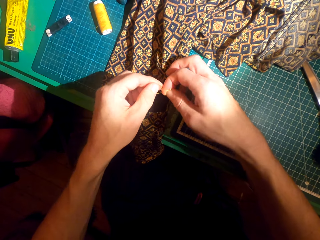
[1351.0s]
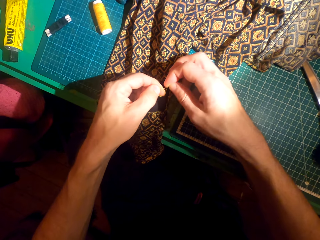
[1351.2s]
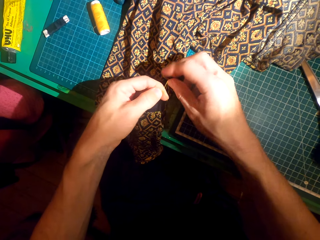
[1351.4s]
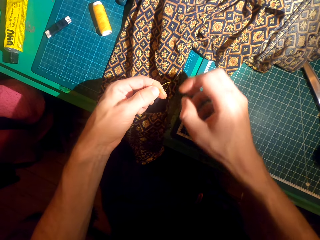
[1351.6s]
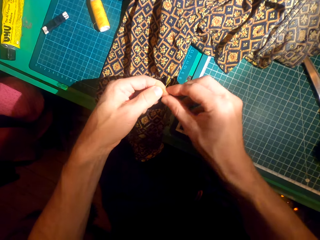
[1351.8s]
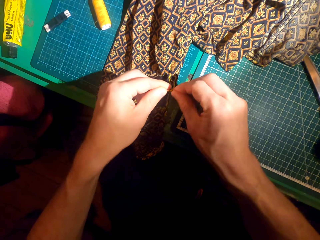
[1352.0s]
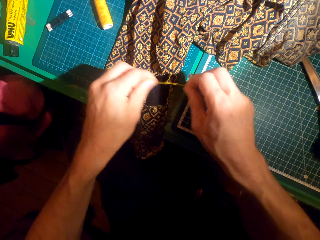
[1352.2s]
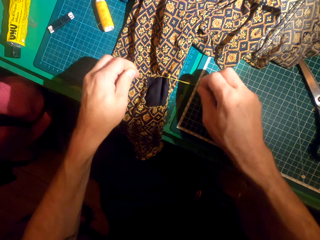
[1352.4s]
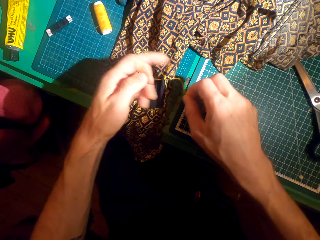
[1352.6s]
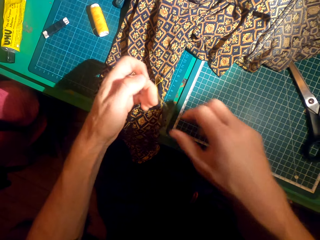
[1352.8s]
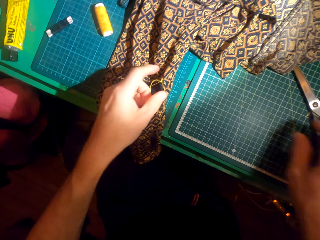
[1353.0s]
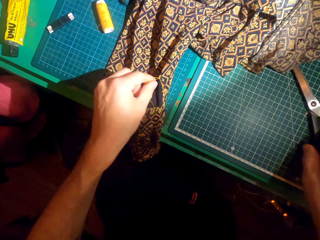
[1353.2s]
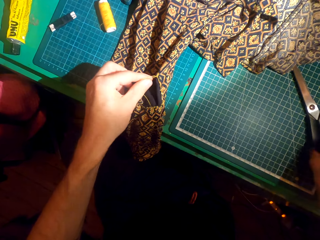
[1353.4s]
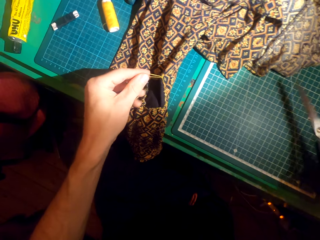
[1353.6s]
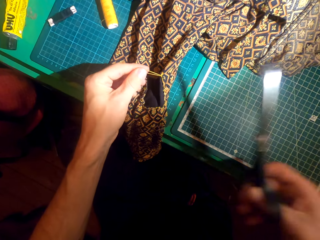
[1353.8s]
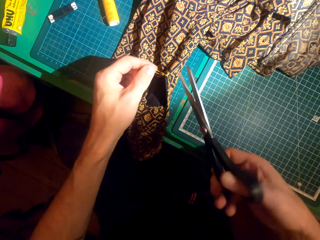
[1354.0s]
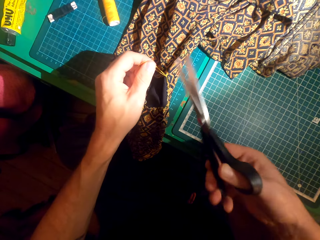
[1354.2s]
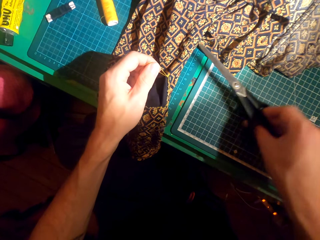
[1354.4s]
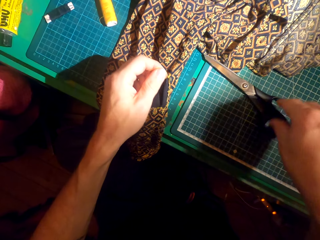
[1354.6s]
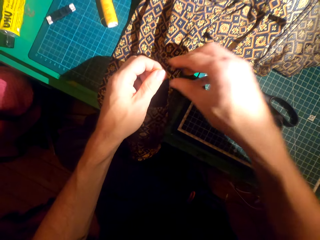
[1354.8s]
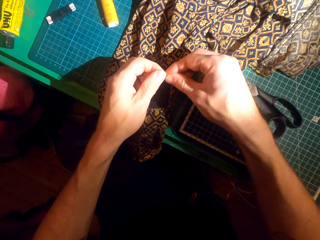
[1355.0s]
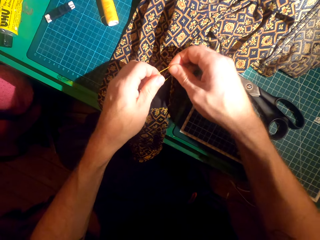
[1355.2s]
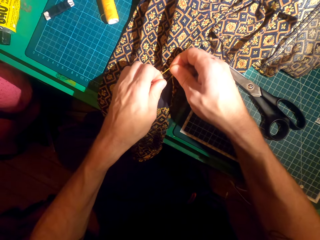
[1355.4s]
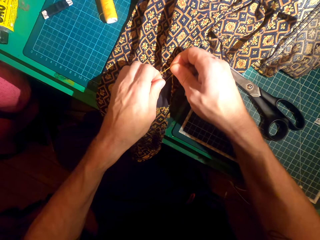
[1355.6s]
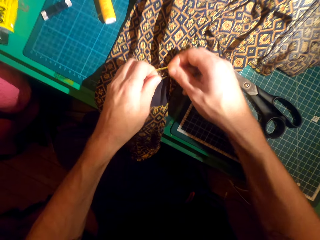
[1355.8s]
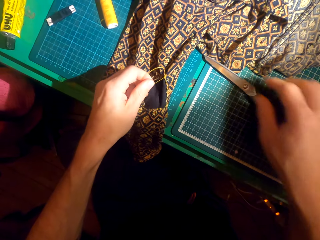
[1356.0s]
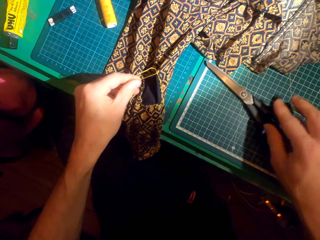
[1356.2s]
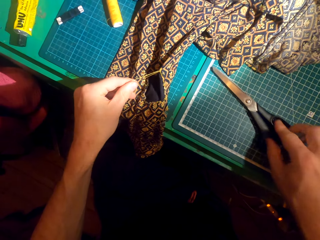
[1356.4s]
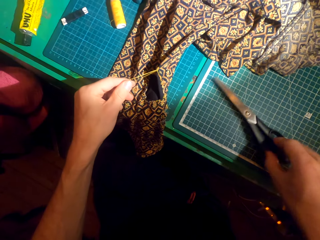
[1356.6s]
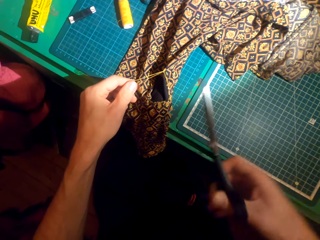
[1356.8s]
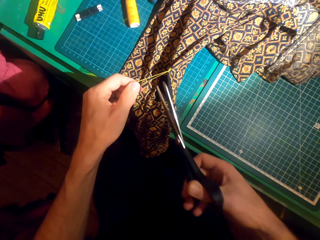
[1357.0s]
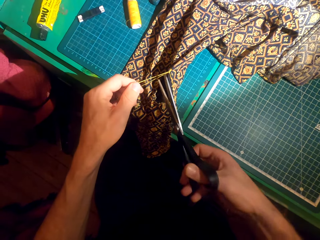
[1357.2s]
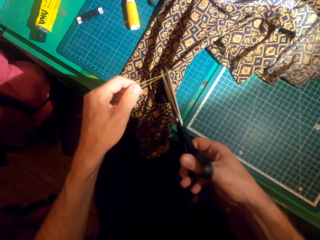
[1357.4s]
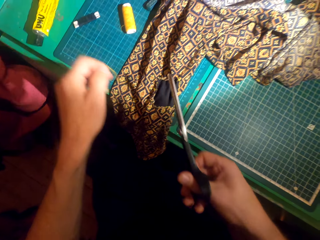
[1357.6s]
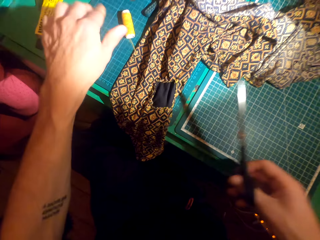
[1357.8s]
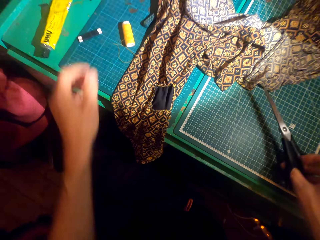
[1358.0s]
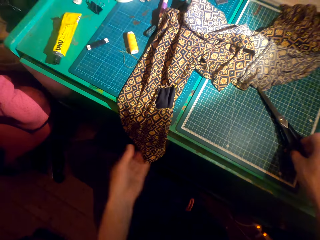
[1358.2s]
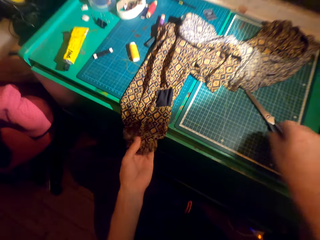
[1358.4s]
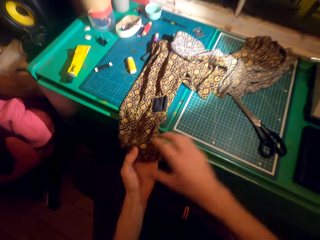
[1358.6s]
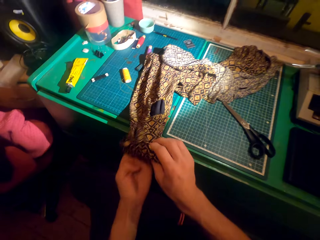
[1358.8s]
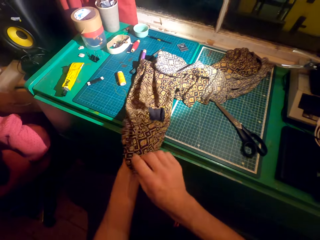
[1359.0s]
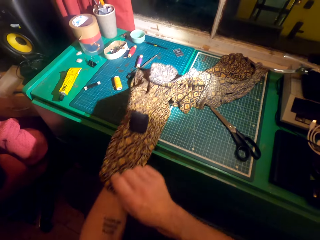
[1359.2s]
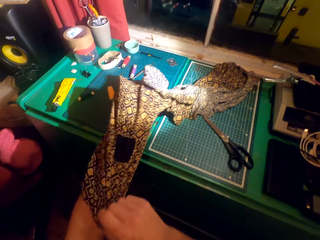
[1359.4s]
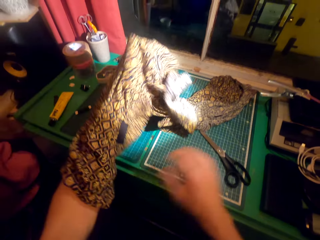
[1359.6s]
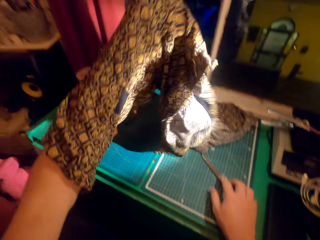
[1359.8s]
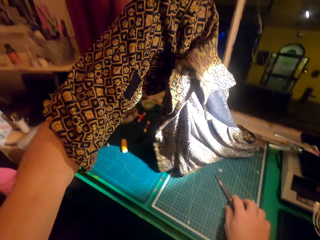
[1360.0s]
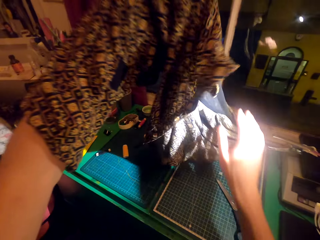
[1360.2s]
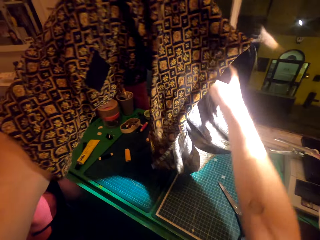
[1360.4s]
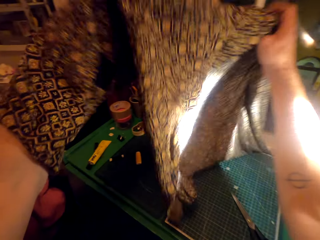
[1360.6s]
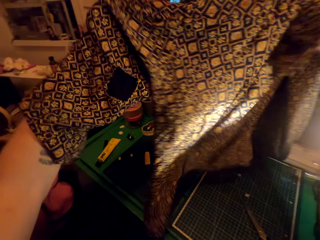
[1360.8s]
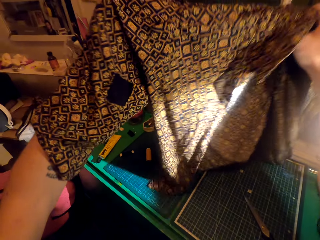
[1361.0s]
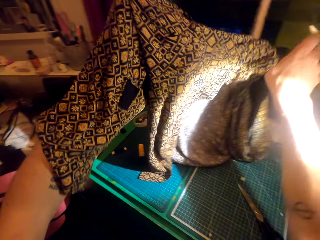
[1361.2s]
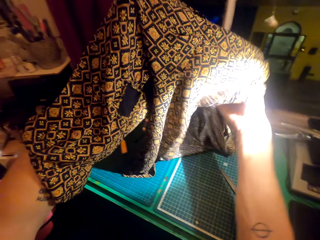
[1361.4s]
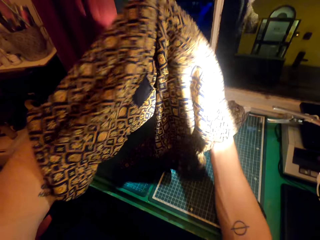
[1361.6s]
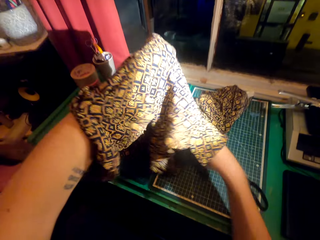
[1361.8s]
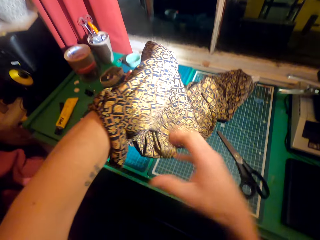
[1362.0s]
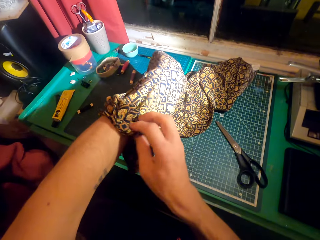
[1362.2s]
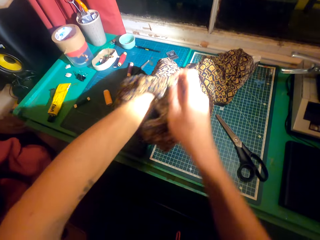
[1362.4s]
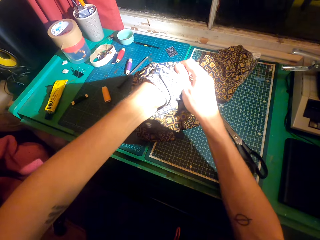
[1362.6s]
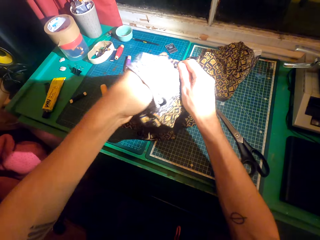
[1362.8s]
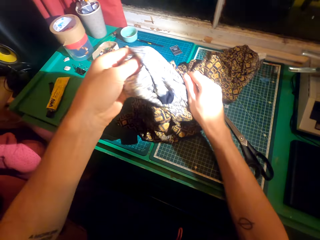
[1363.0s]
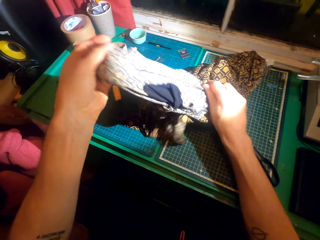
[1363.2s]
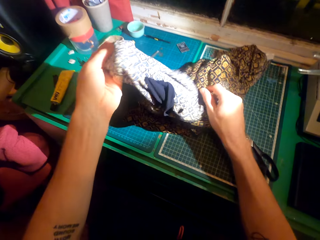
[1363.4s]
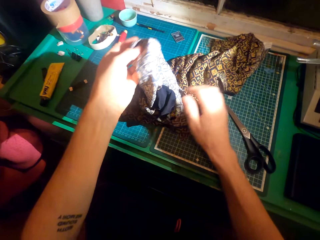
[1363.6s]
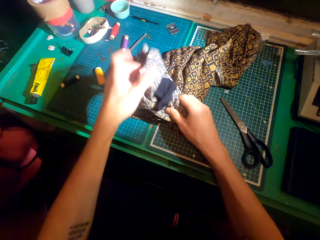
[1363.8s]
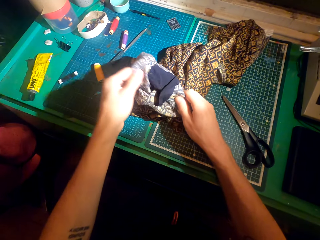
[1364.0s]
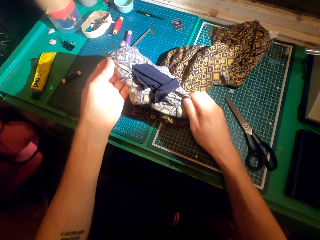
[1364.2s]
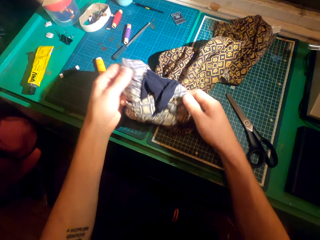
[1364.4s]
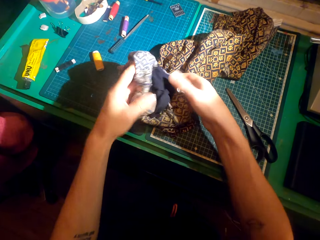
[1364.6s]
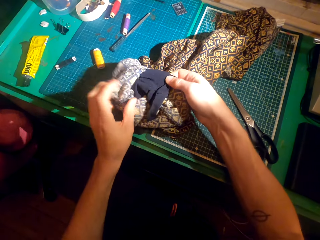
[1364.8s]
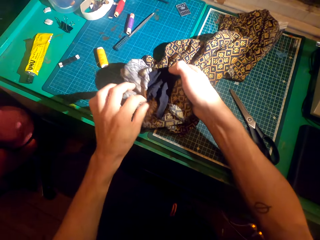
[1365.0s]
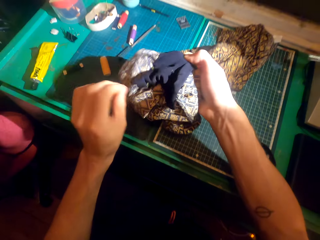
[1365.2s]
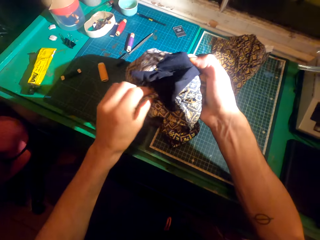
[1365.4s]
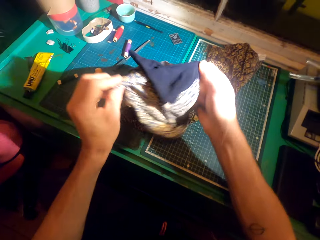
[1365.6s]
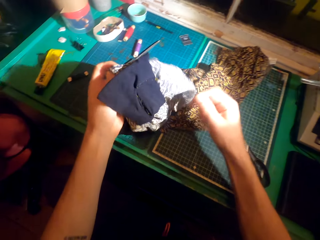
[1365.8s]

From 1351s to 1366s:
The camera wearer picks the pair of scissors from the table. They cut the cloth with the pair of scissors. They place the scissors on the table. They tie the thread on the cloth. They tighten the knot. They pick the scissors from the table. They cut the cloth with the scissors. They cut the thread. They drop the pieces of the thread on the working table. They place the scissors on the table. They adjust the cloth. They slide the hand inside the cloth. They lift the cloth. They turn the cloth inside out.

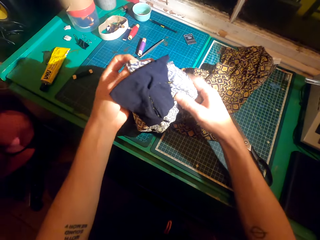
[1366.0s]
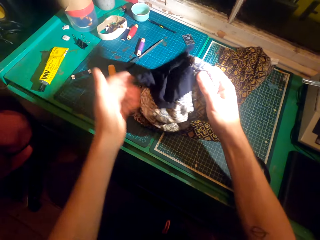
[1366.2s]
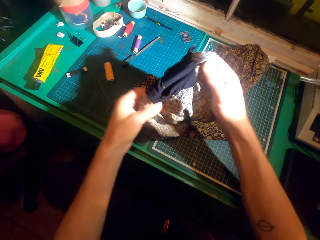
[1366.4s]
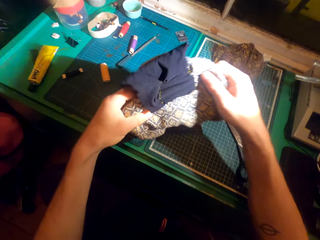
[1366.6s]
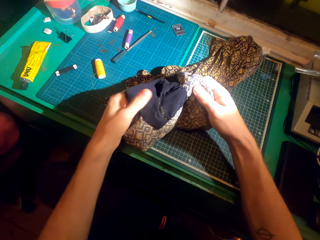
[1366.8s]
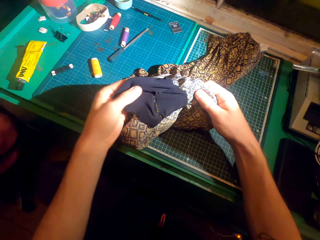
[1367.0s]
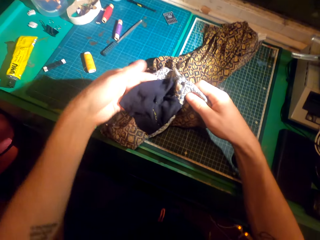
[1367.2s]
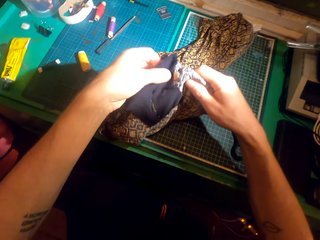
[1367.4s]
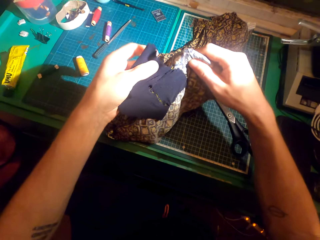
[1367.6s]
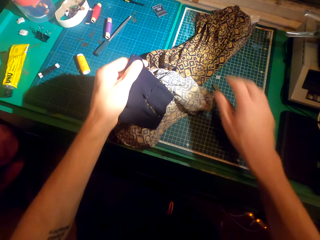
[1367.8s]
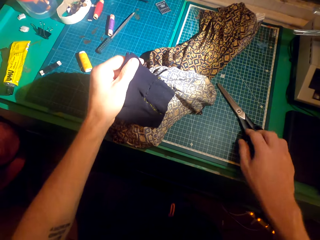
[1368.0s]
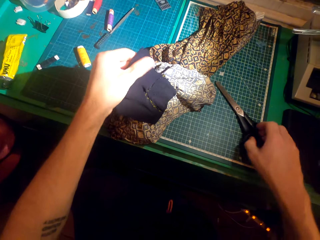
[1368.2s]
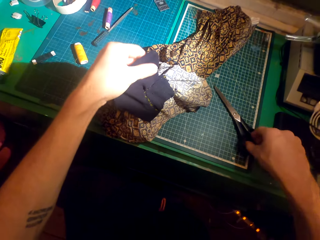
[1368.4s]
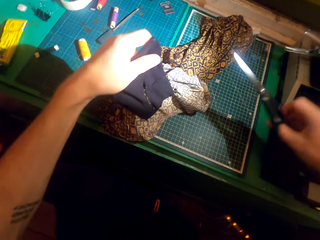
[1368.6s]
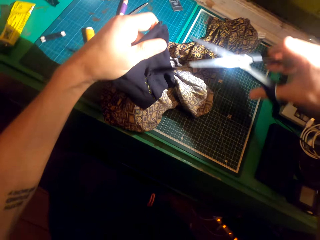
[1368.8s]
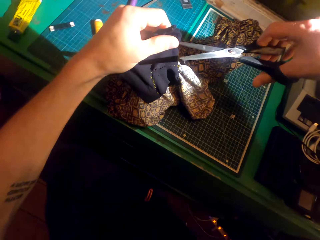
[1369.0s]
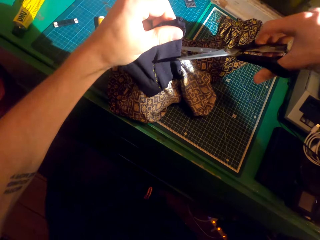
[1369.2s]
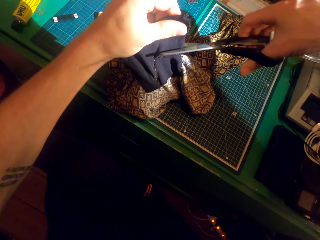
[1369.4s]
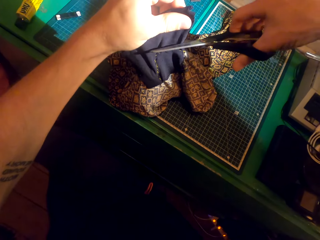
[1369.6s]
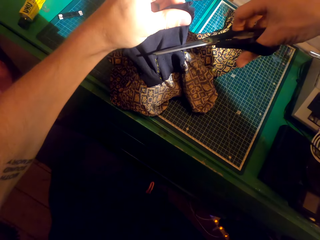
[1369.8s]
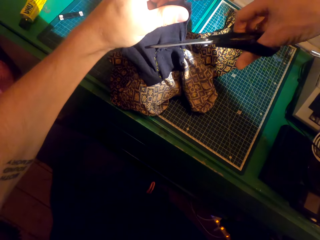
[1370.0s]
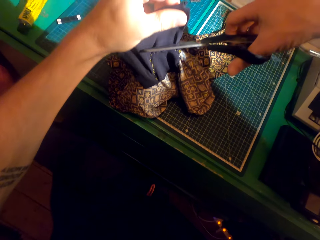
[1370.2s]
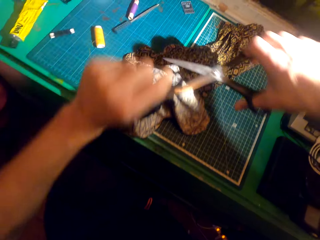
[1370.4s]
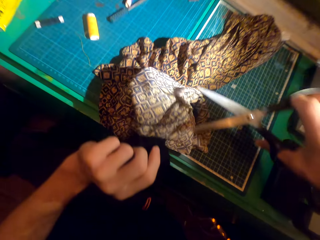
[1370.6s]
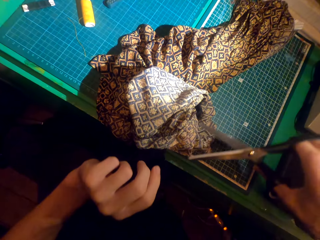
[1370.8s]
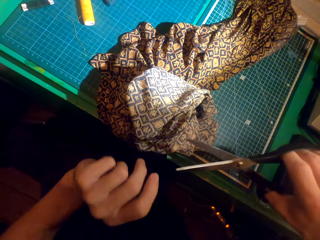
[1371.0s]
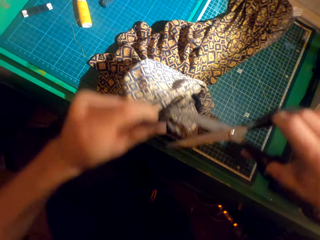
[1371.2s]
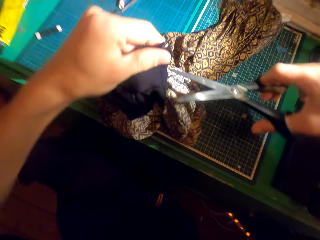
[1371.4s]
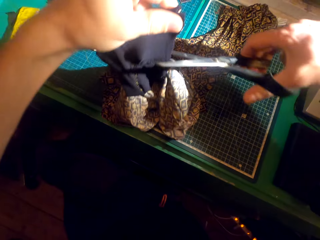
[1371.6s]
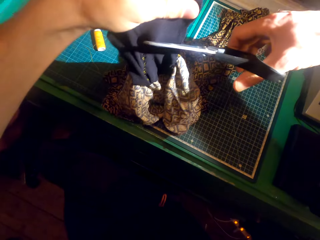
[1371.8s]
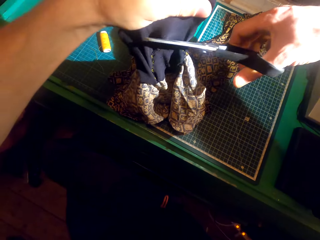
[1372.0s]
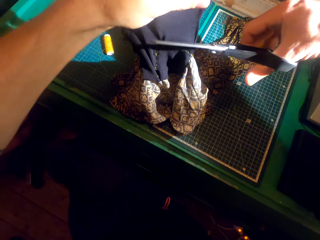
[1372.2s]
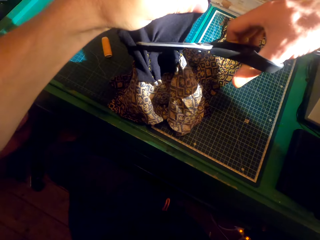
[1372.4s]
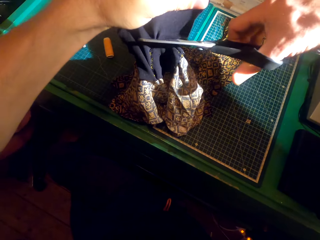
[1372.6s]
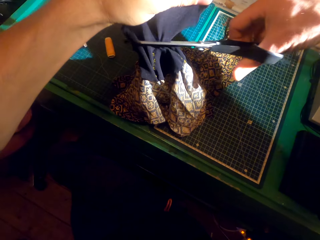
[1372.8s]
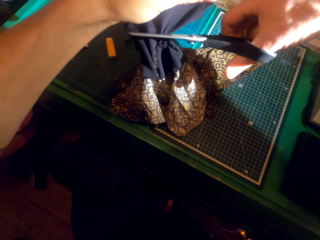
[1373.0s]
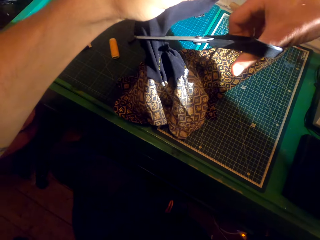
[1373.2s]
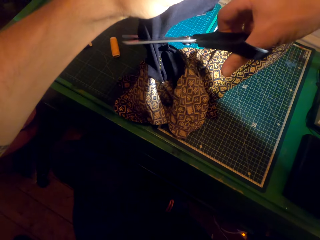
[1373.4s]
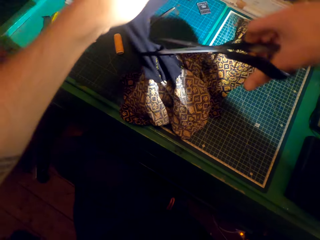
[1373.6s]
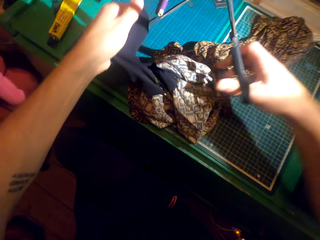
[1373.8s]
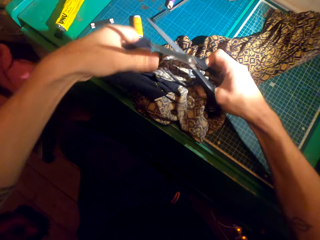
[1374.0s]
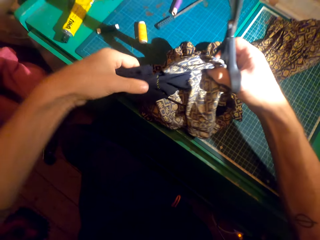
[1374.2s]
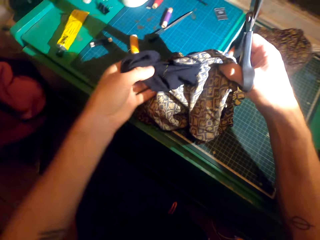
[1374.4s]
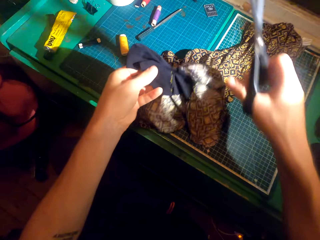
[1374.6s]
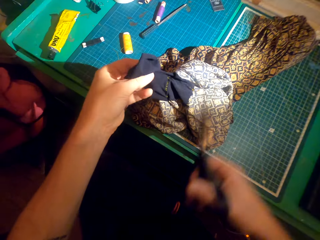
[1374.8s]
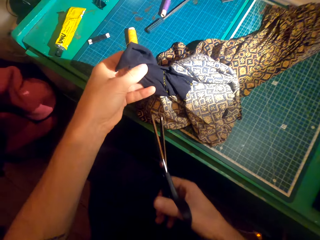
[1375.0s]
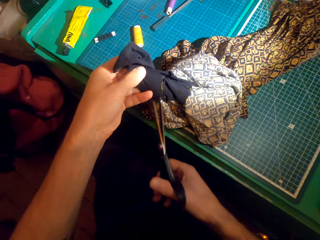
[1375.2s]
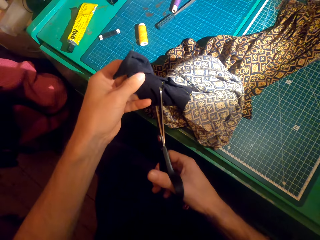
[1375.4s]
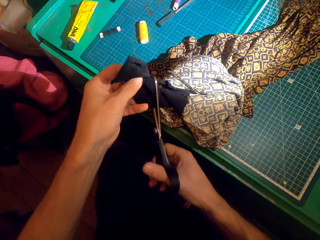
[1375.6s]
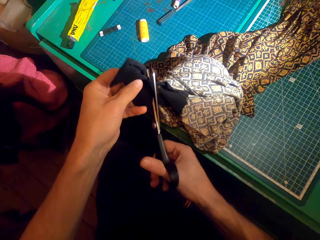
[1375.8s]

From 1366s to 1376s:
The camera wearer picks the pair of scissors. They hold a patch. They cut the extra piece of the patch with the pair of scissors. They look at the patch. They cut the extra piece of the patch.
